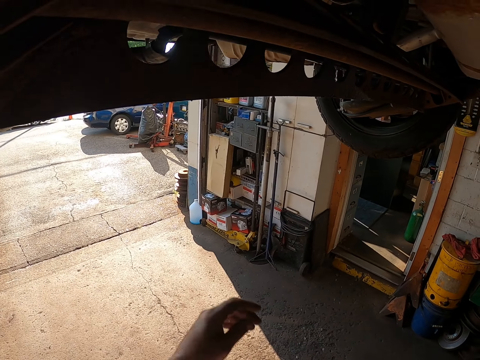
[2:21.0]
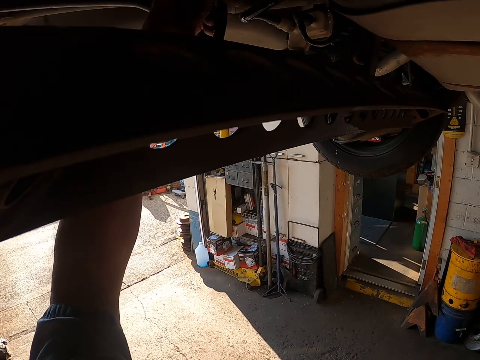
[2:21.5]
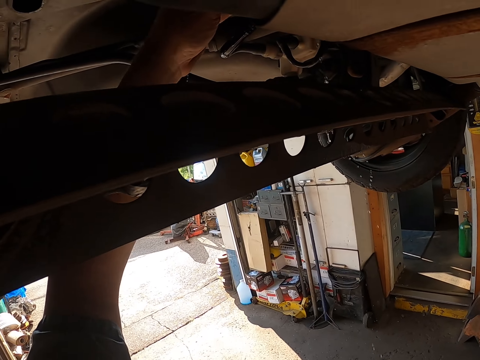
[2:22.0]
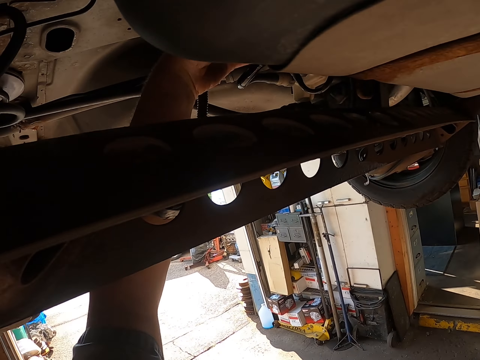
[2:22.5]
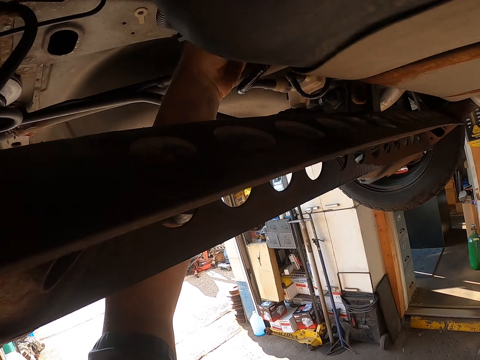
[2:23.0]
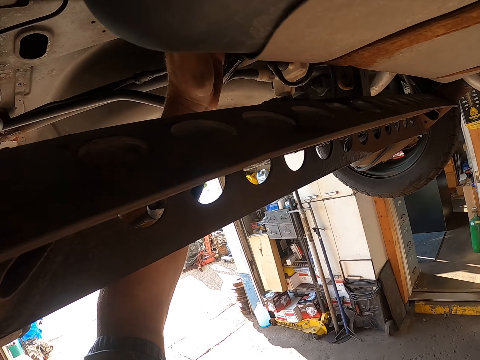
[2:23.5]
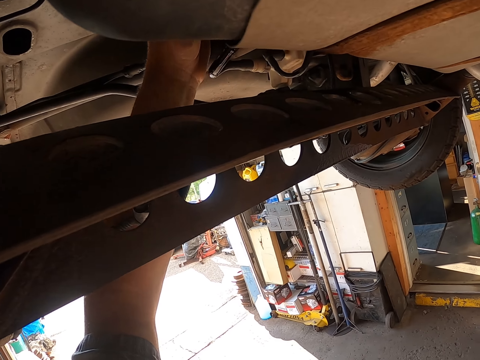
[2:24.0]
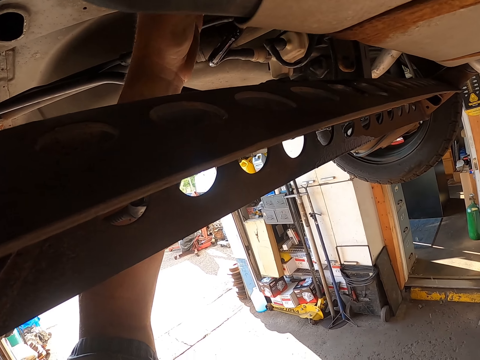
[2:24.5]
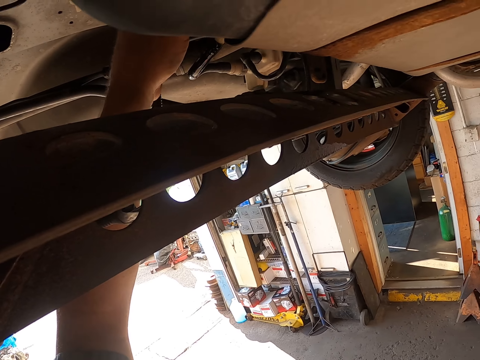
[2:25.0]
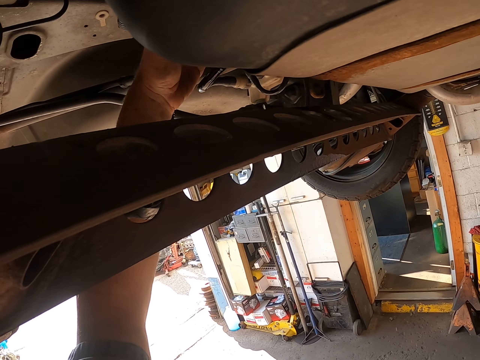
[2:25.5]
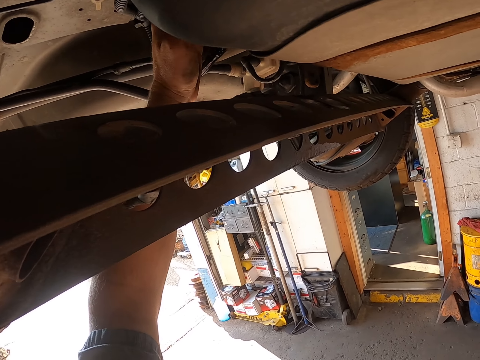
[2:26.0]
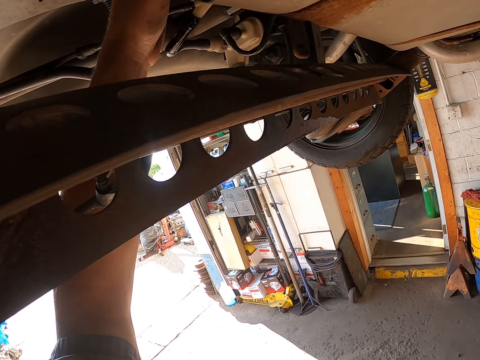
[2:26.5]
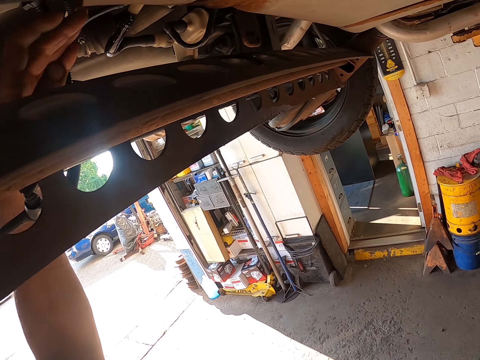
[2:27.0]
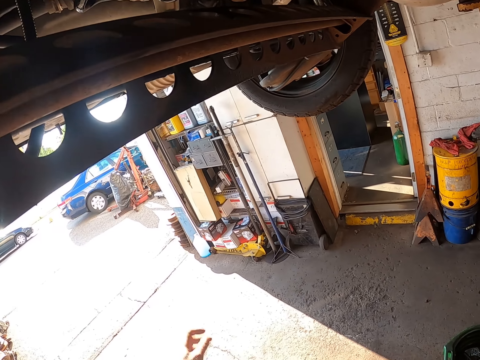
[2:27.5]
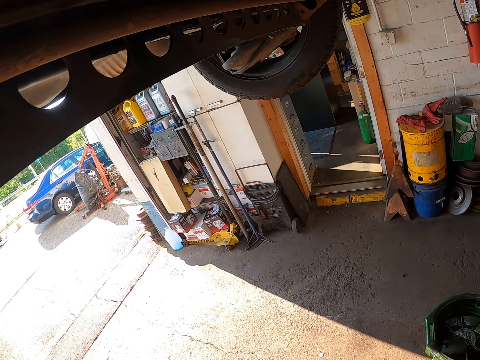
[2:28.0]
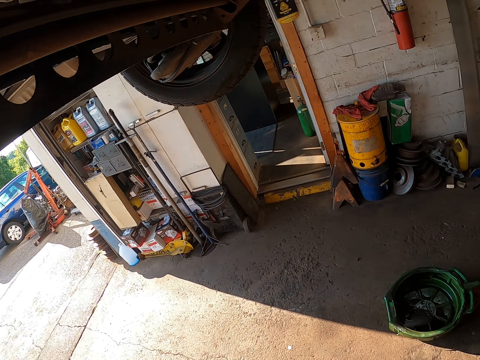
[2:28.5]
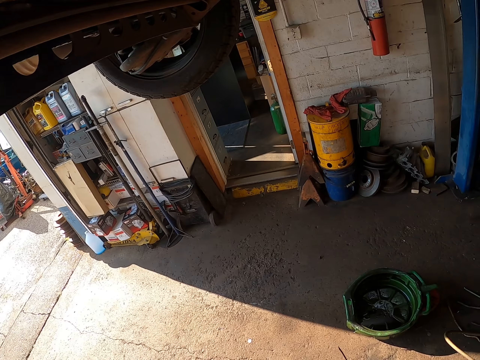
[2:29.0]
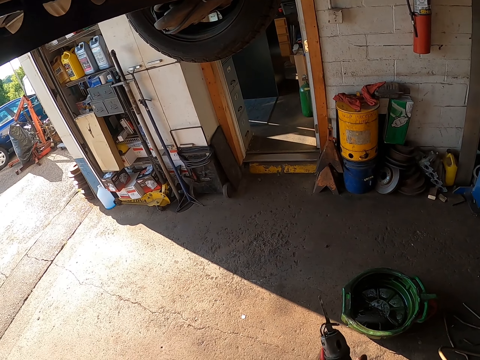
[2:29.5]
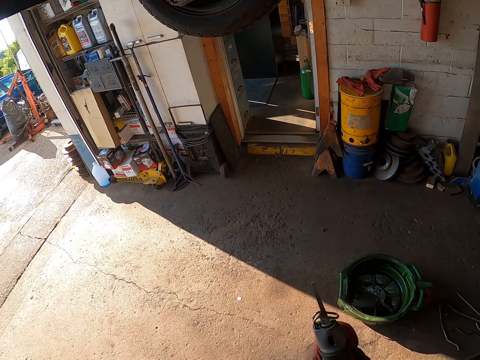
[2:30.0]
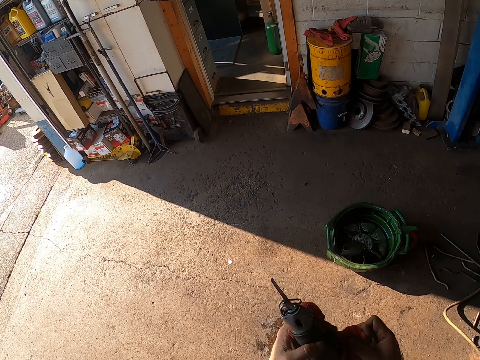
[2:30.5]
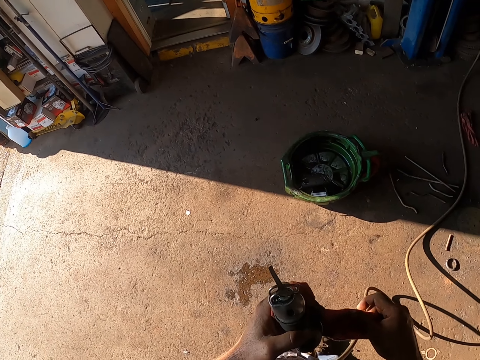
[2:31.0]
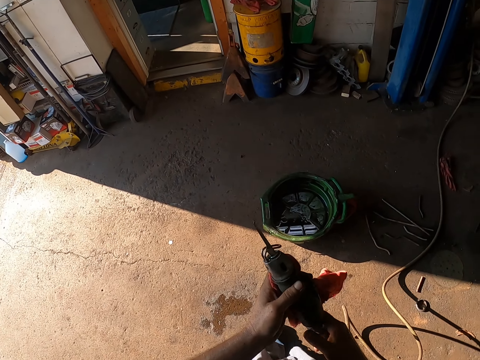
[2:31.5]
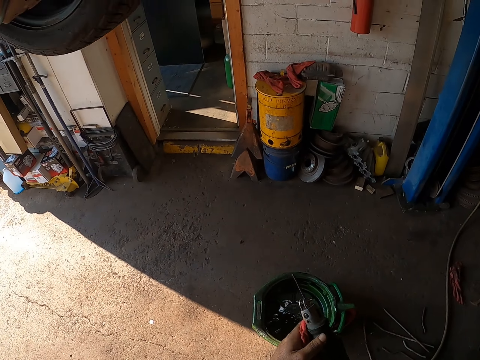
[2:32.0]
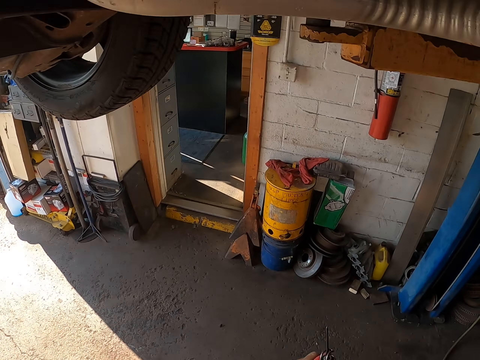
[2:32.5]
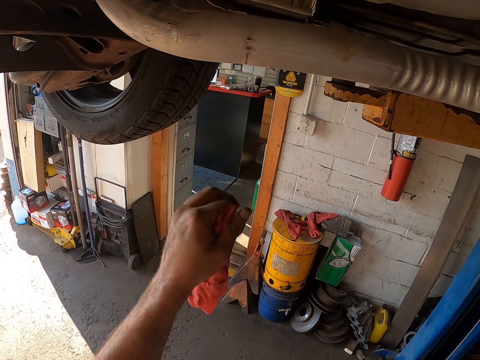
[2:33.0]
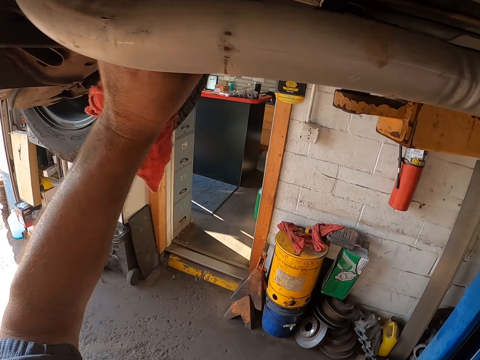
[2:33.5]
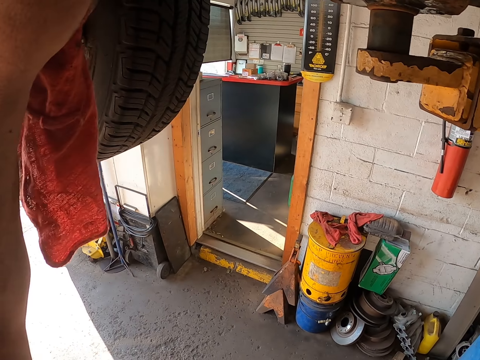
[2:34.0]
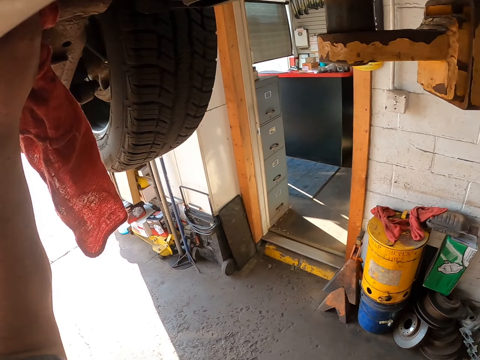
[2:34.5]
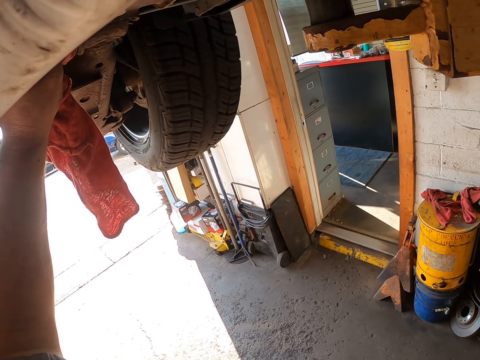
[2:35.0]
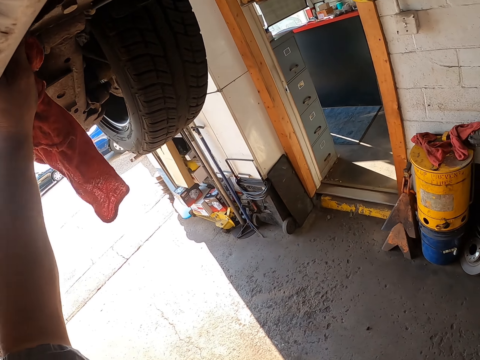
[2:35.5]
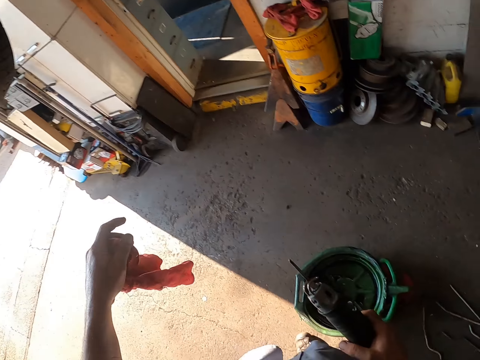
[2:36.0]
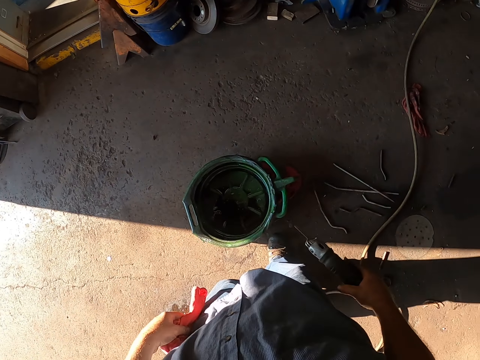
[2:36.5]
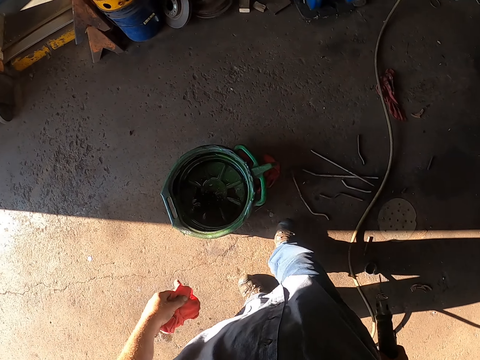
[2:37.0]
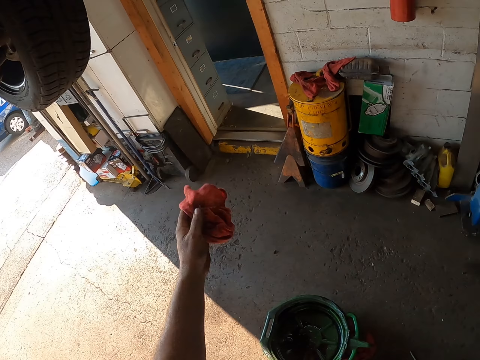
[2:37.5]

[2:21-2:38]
The camera wearer inspects the undercarriage. They fix the car with a hand. They wipe the welding tool with a cloth. They touch the vehicle. They wipe the undercarriage.

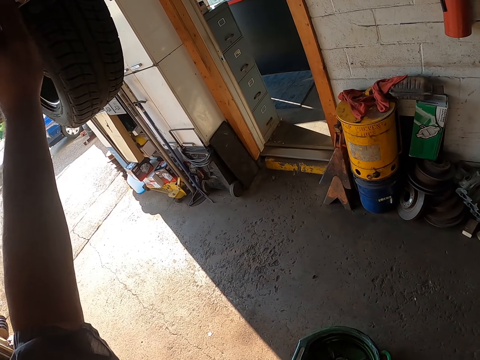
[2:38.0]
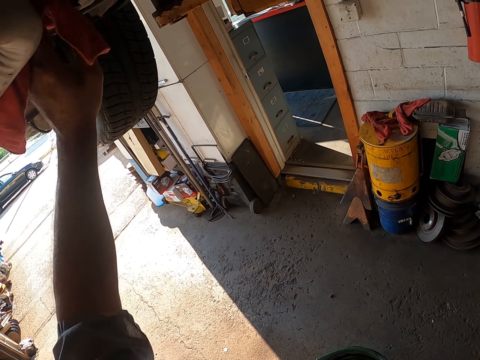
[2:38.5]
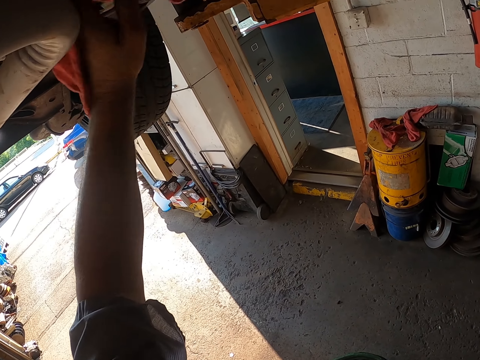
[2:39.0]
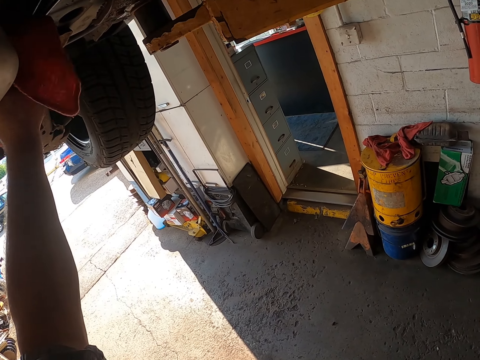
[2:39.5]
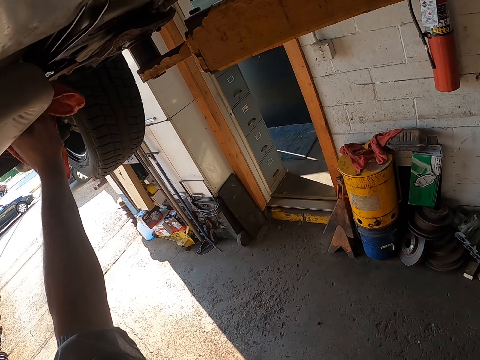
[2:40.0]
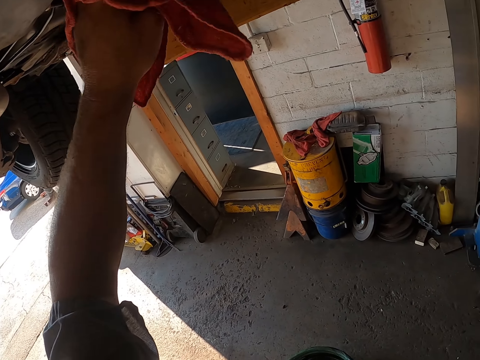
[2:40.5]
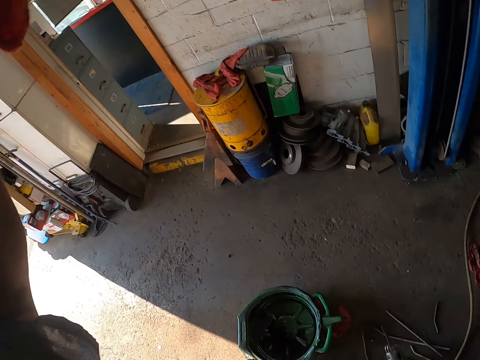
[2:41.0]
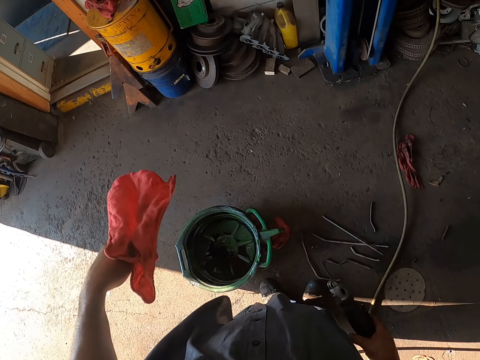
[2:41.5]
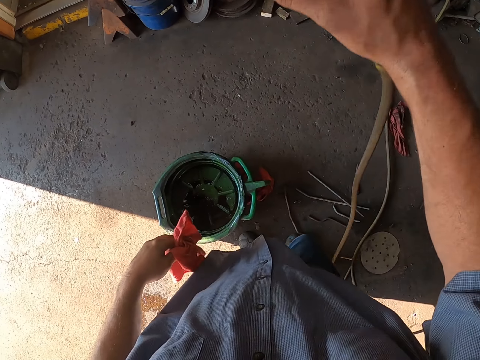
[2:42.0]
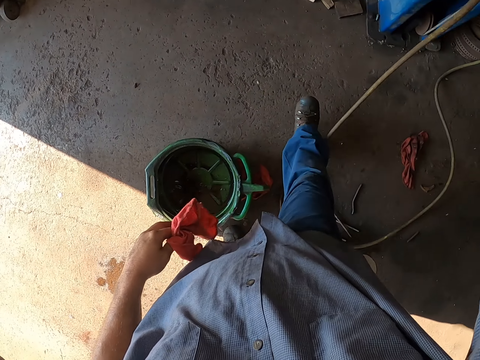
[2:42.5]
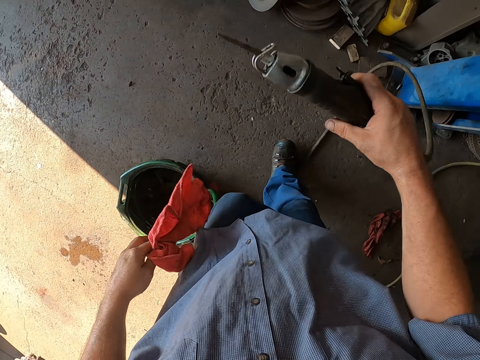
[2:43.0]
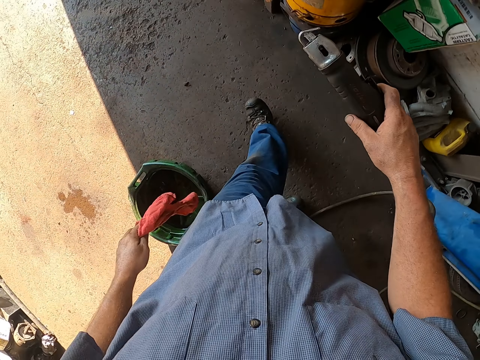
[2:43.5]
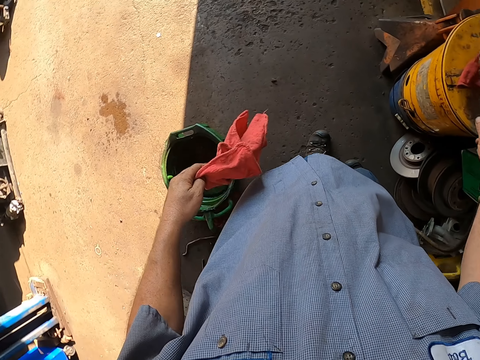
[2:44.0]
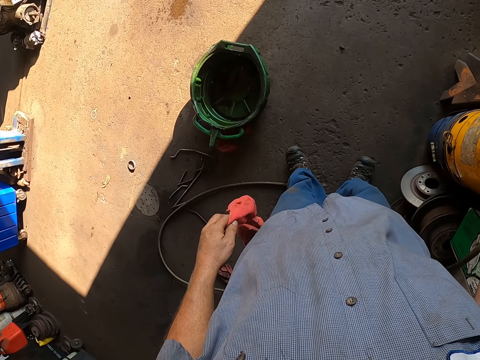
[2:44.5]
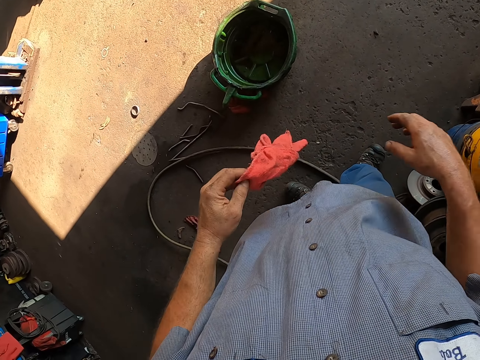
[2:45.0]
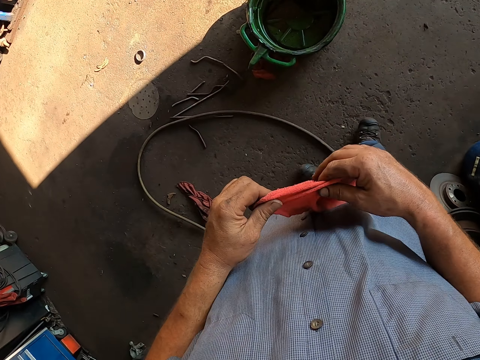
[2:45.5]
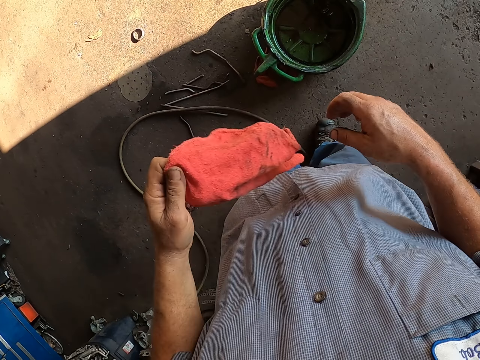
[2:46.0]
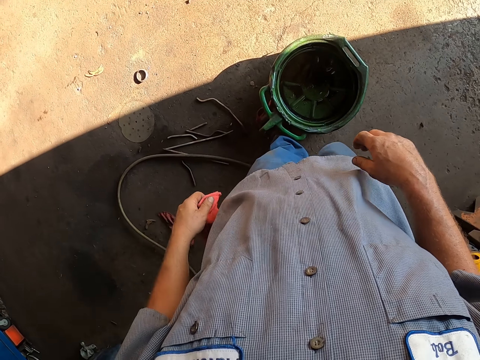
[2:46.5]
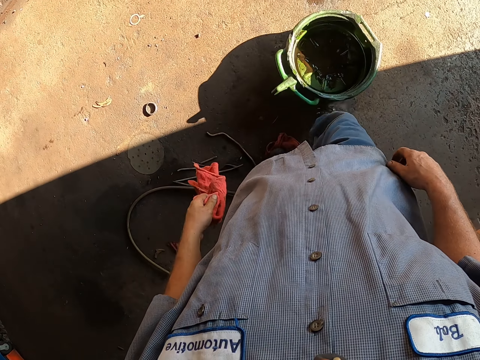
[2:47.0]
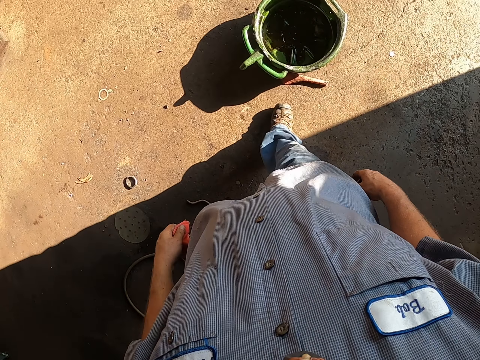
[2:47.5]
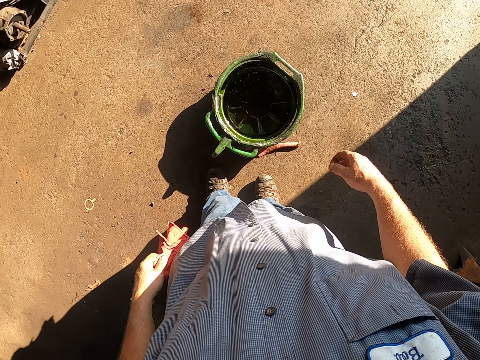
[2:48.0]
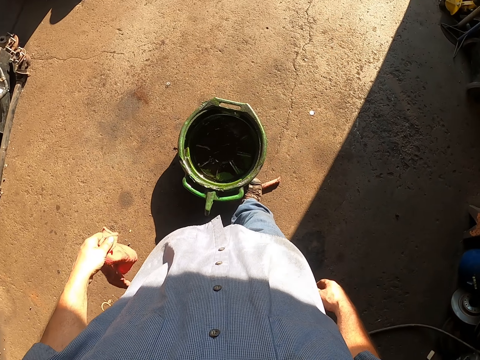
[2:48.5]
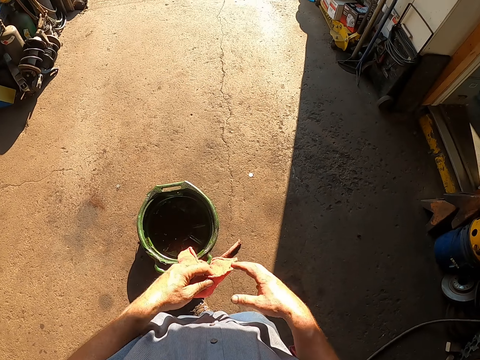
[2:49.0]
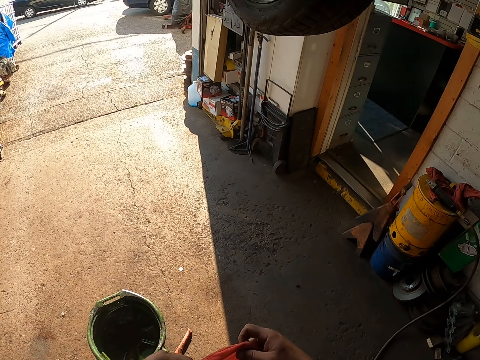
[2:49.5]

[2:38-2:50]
The camera wearer lifts the tool. They walk. They put the tool on a container. They wipe fingers with the cloth. They push an oil drainer pan with the legs.
